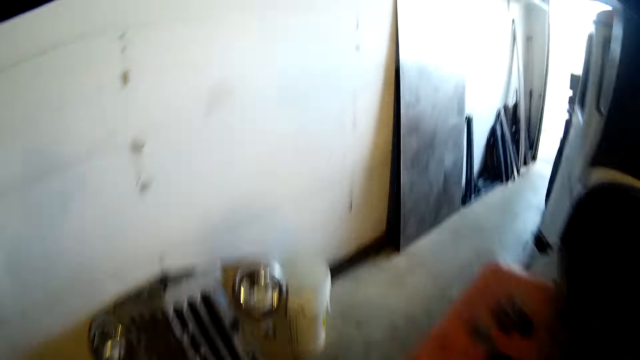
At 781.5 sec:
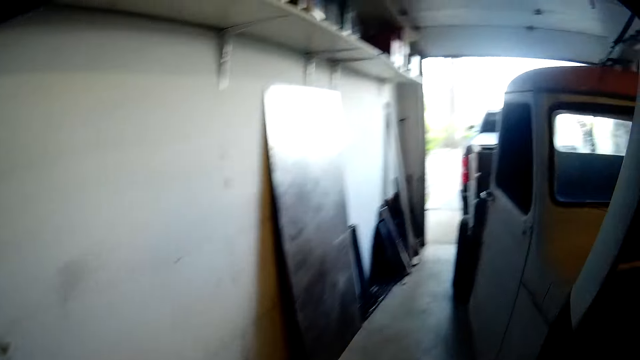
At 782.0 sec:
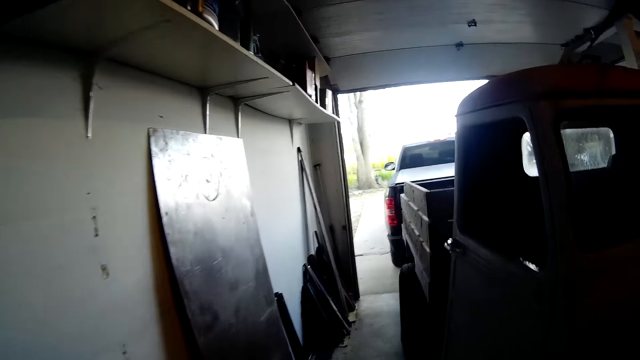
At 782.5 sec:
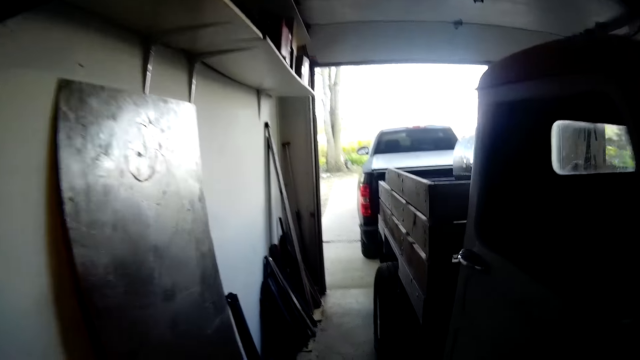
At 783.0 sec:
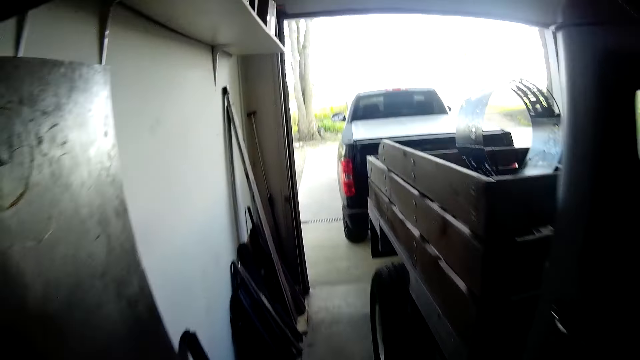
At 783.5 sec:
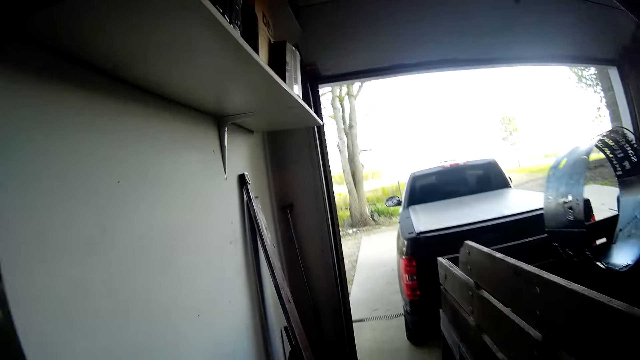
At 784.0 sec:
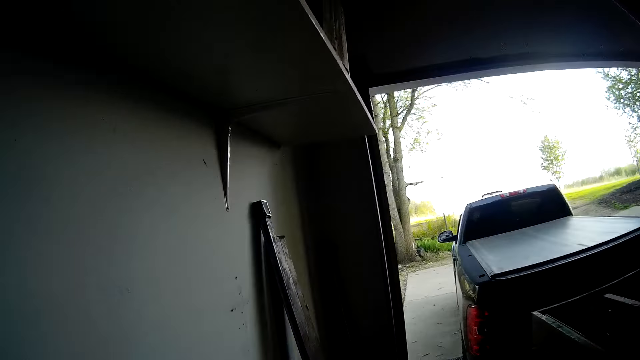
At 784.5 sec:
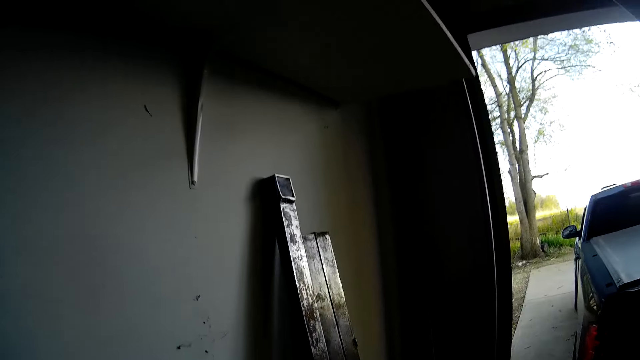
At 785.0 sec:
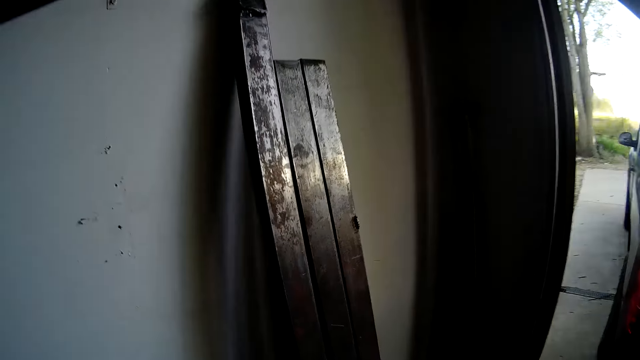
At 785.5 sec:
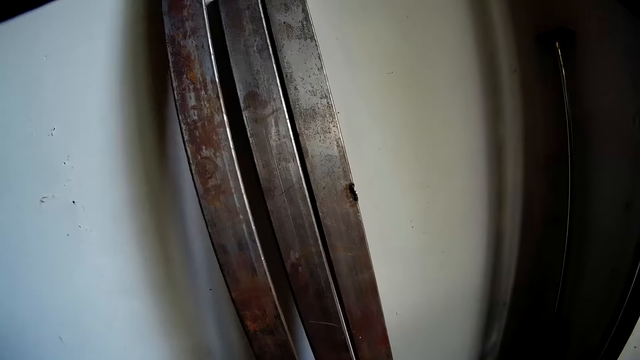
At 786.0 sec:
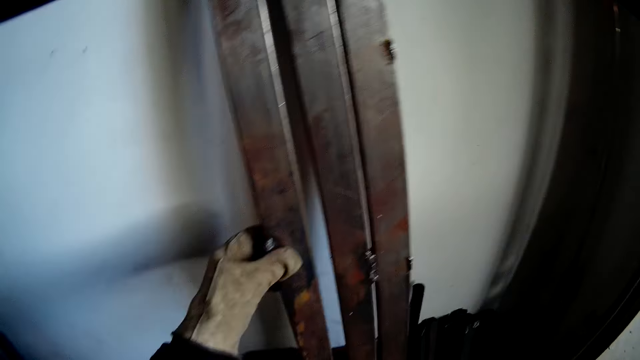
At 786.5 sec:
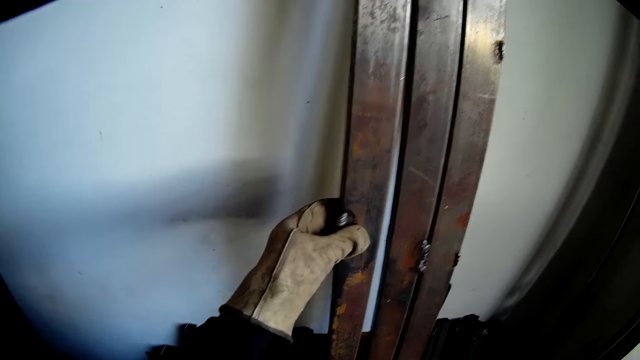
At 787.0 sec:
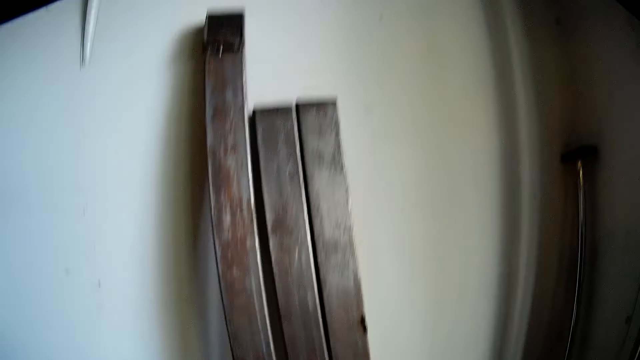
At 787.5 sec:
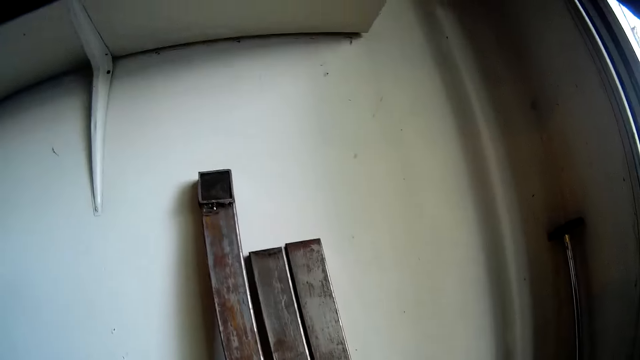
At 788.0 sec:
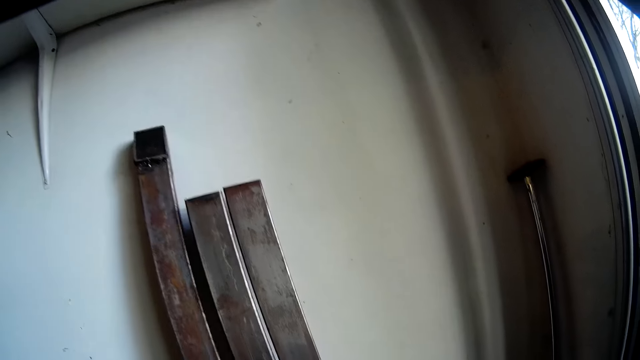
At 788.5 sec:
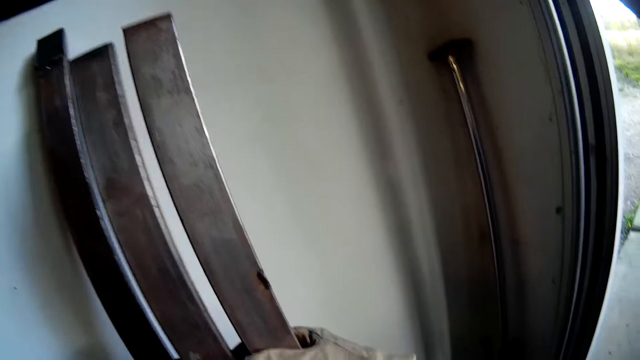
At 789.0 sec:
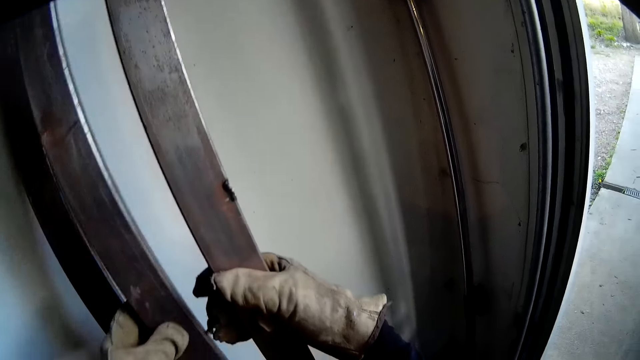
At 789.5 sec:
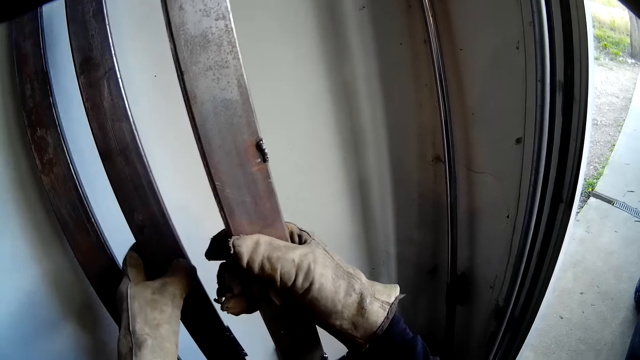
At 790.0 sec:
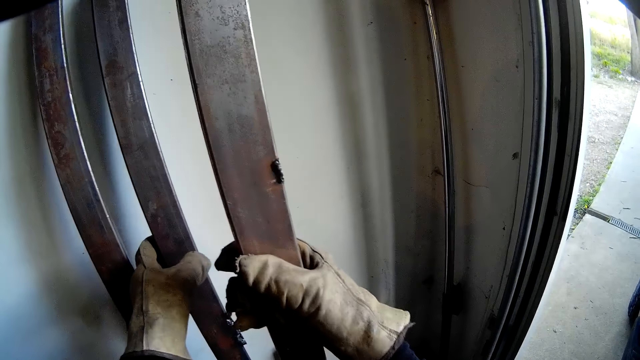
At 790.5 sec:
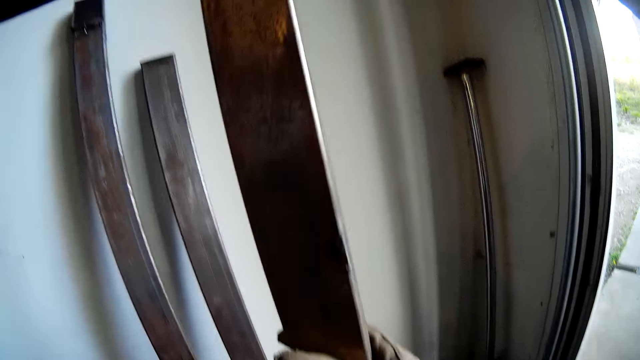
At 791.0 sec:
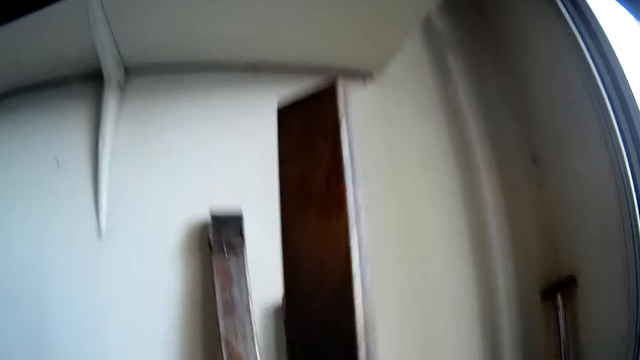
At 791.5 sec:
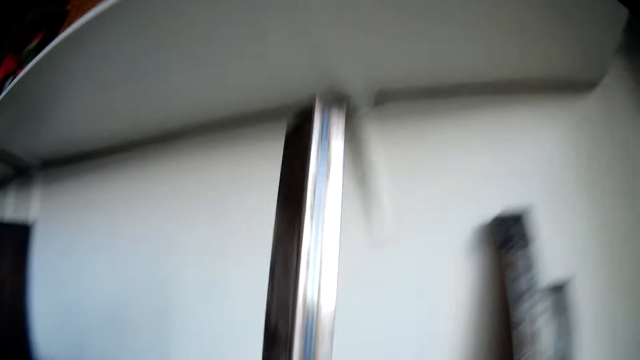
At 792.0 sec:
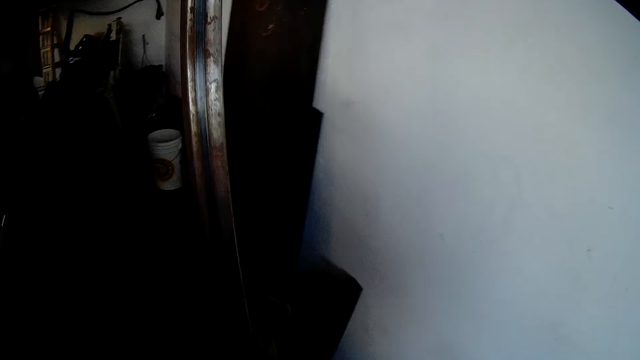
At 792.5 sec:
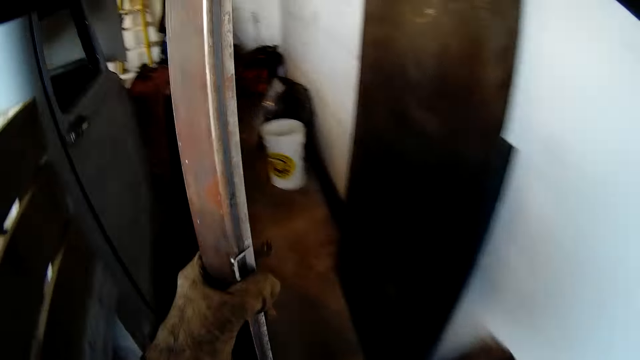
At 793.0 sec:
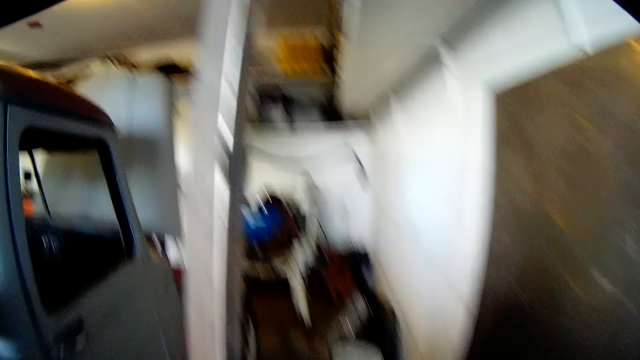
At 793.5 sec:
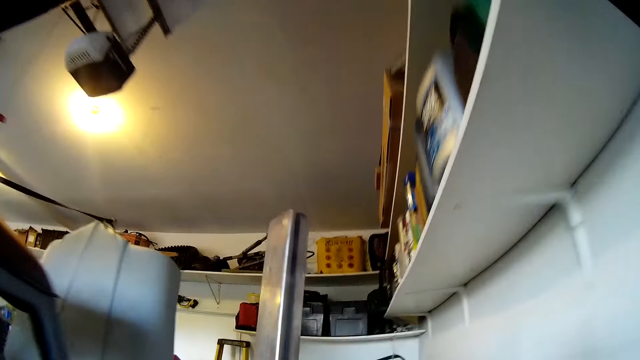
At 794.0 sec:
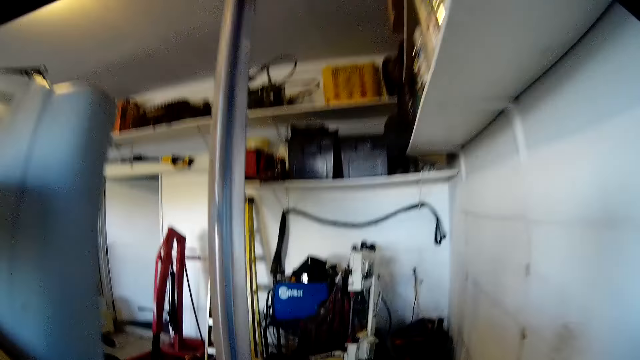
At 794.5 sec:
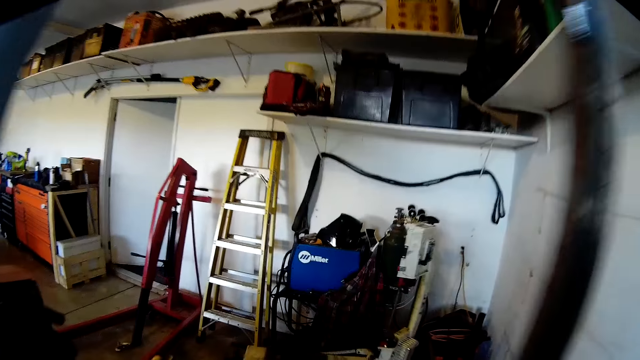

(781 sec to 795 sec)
The camera wearer walks around the room. He touches the iron rod with his left hand. He holds the metal rod. He grabs metal rods from the wall. He touches the iron rod with both hands. He leans the metal rod against the wall. He carries the iron rod with his right hand. He carries the iron rod around the room with his left hand.

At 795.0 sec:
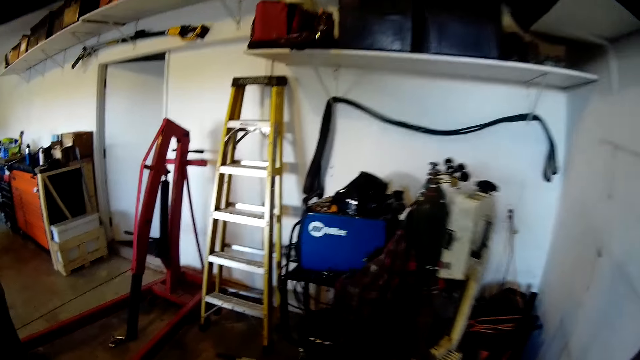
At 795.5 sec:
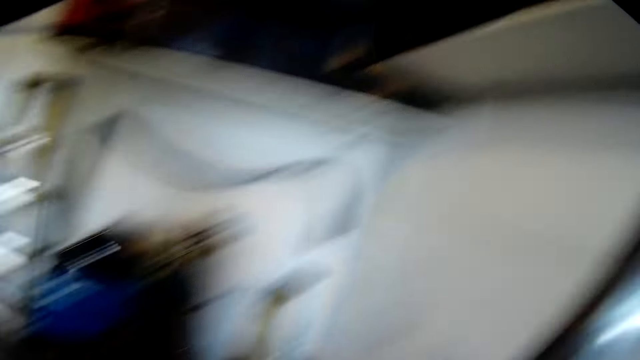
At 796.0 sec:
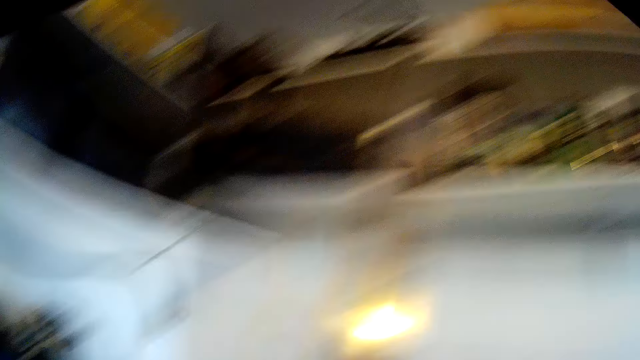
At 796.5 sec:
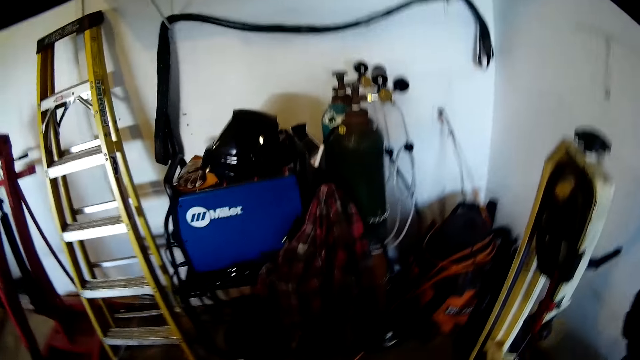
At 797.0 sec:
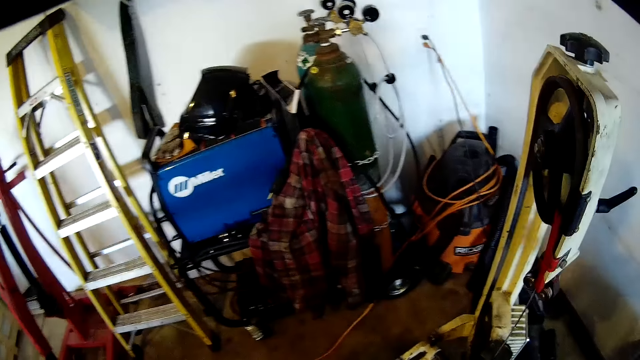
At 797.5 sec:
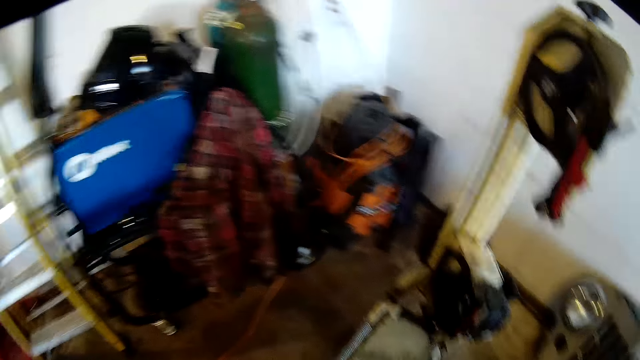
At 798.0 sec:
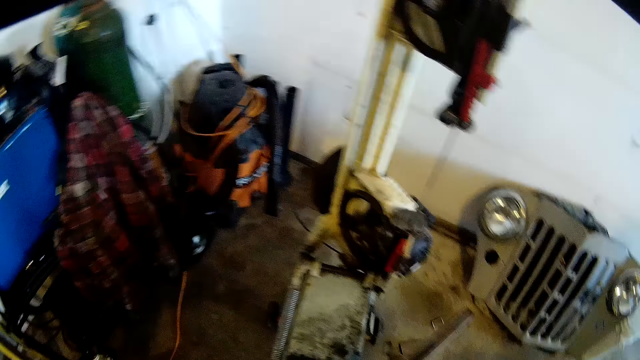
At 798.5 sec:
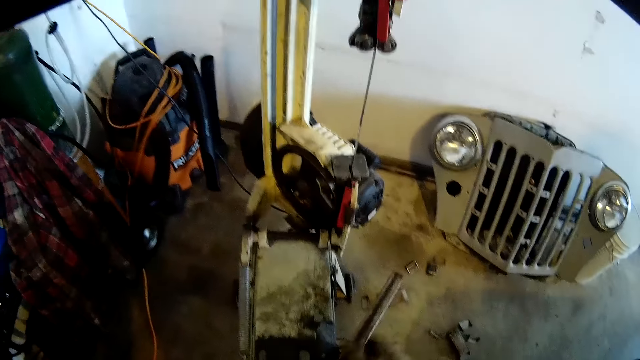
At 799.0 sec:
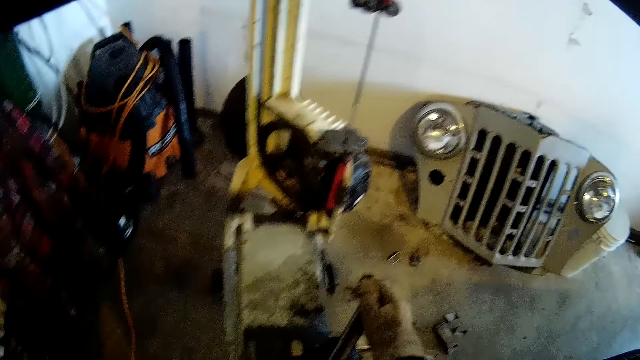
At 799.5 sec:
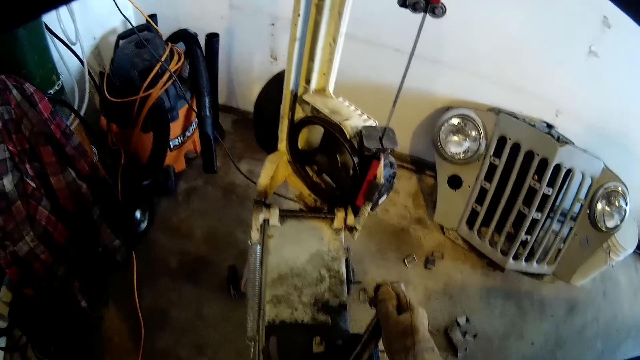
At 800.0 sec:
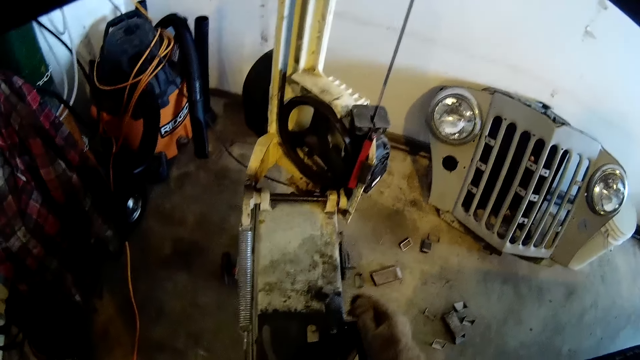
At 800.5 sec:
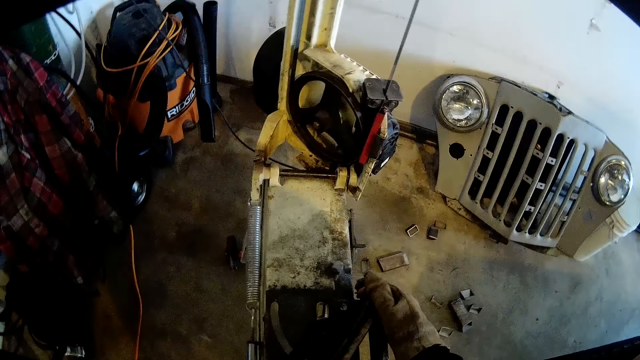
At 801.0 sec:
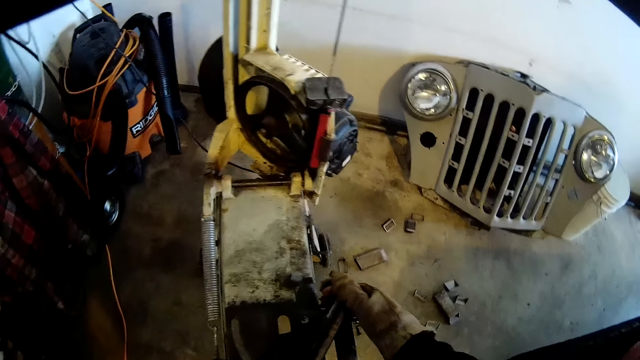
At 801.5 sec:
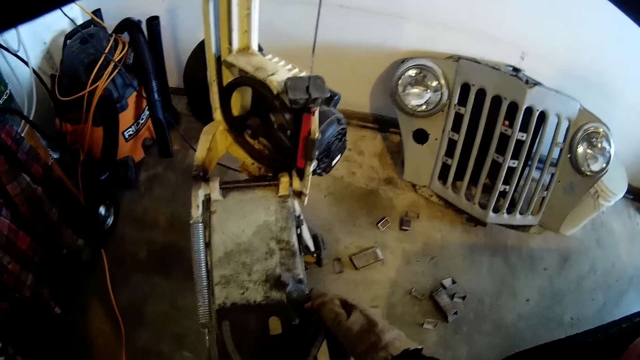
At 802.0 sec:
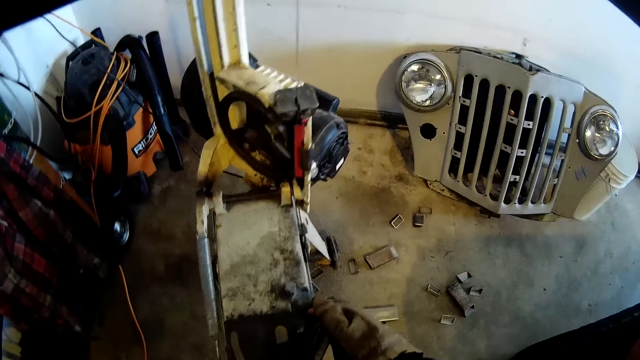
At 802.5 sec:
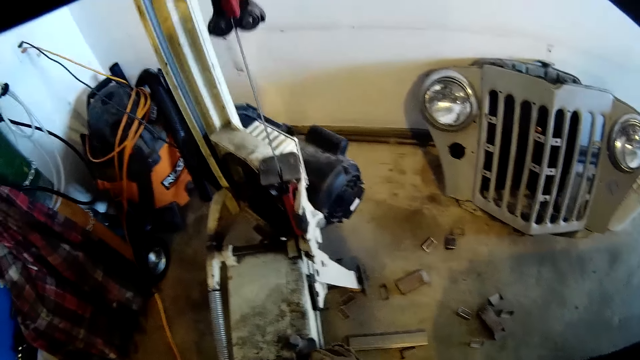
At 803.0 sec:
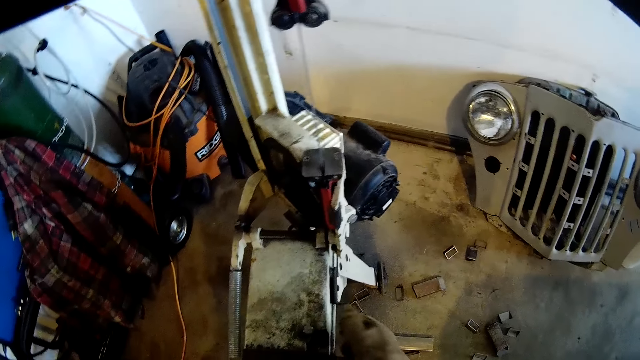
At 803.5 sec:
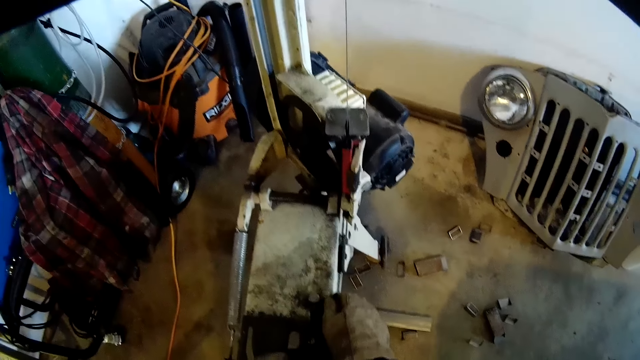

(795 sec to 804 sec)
The camera wearer places the iron rod into the electric planer with both hands. They fix the metal rod on the table saw with both hands.
